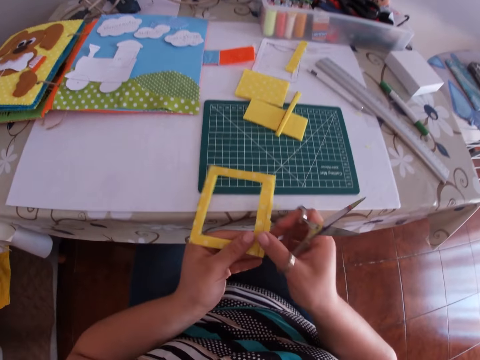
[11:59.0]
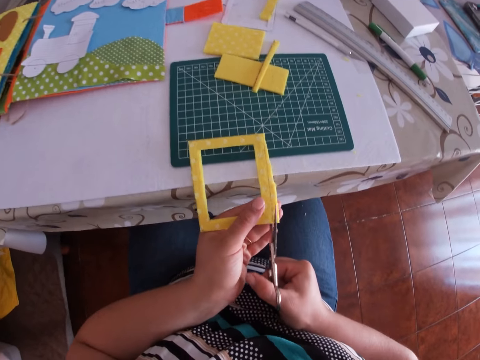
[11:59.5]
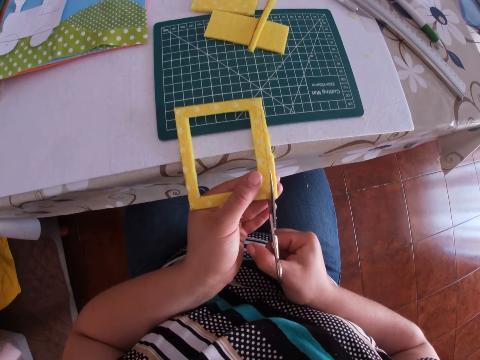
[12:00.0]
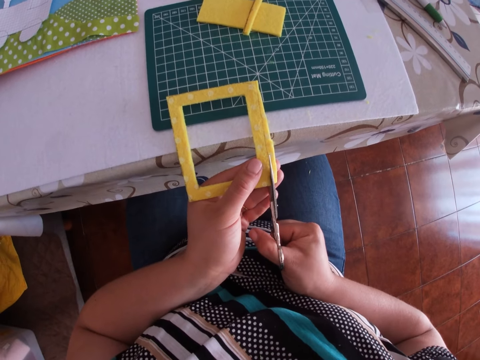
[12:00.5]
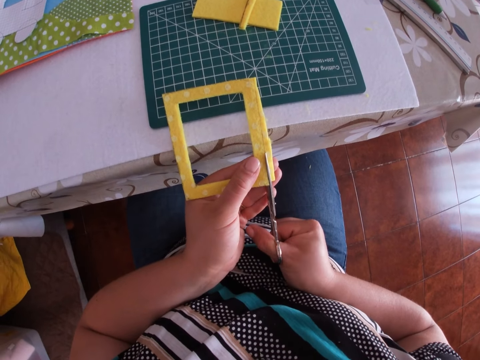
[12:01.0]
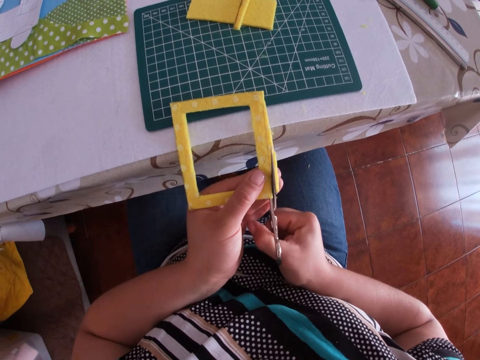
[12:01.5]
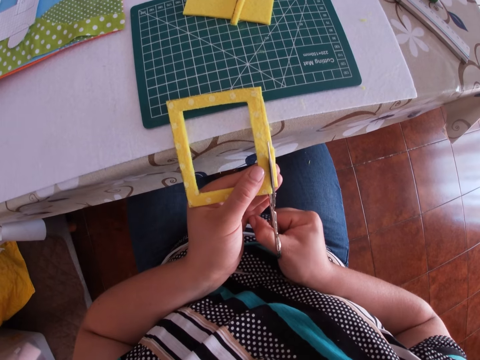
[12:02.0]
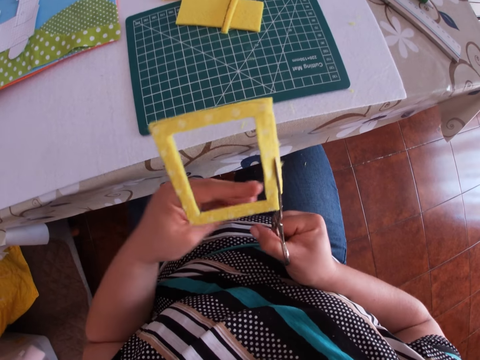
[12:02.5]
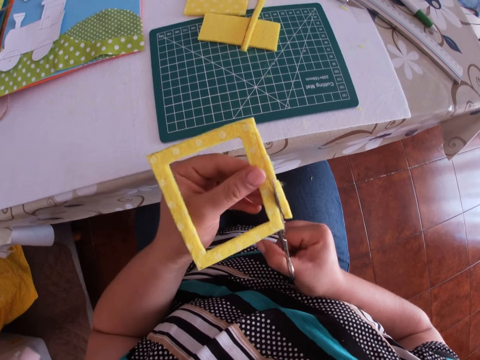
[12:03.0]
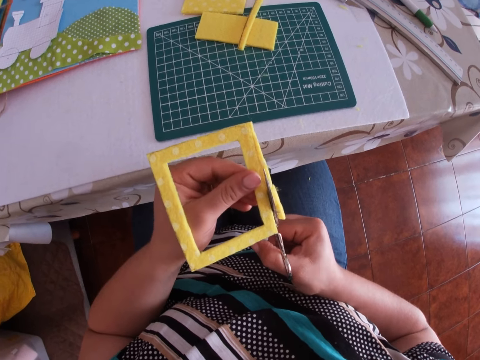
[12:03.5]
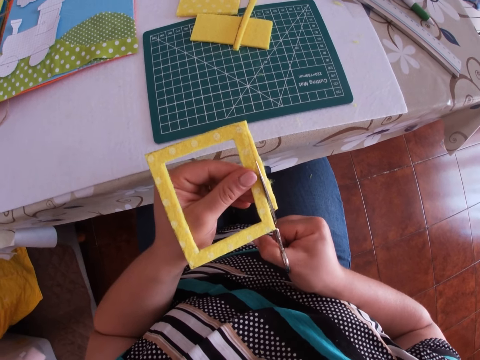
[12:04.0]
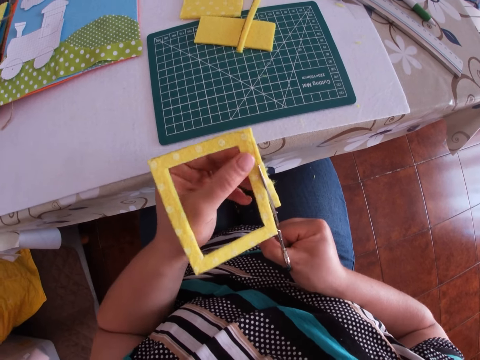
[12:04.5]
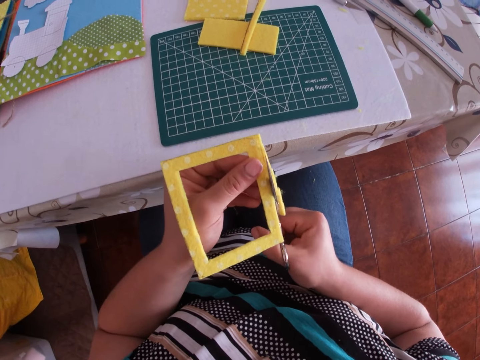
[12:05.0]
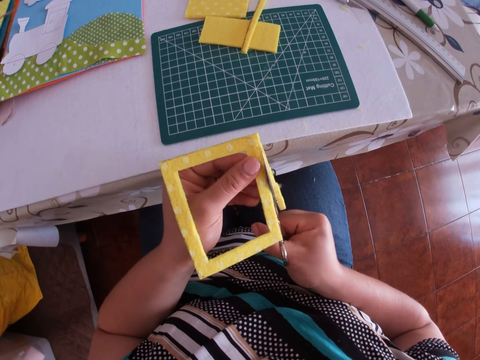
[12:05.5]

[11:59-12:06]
The camera wearer holds the eva foam with her right hand. She holds the eva foam with her left hand. She cuts the eva foam with the pair of scissors.

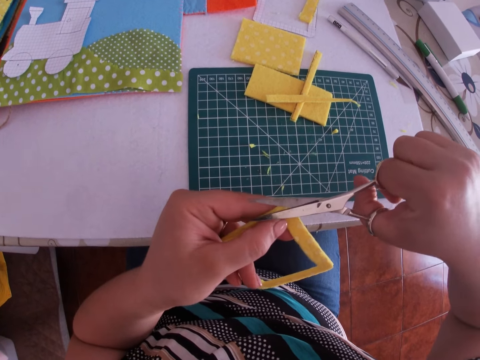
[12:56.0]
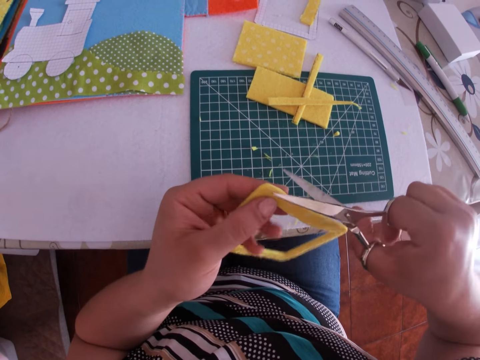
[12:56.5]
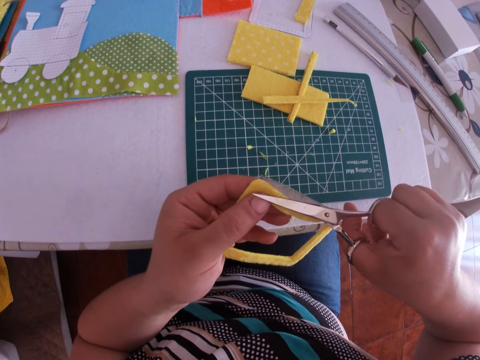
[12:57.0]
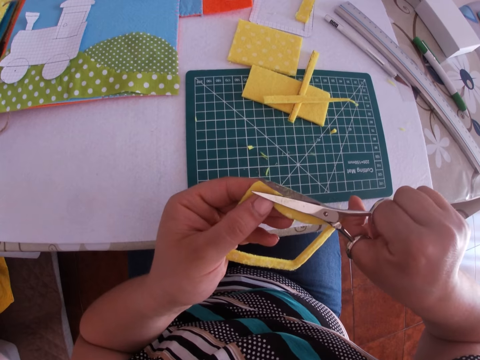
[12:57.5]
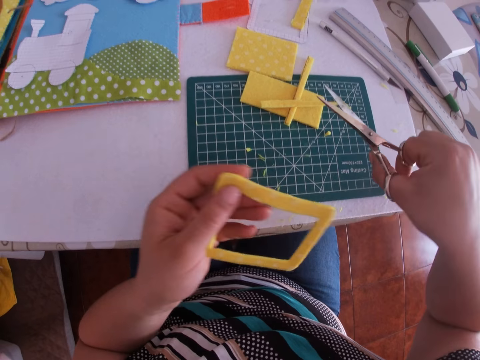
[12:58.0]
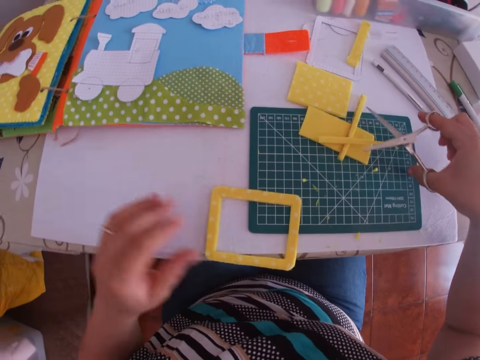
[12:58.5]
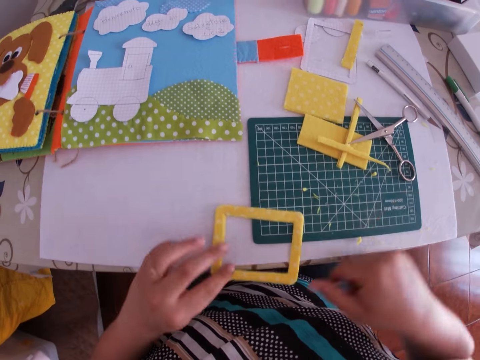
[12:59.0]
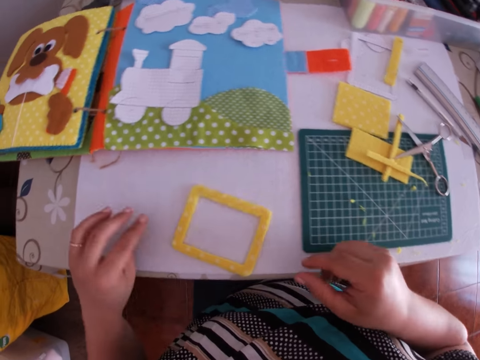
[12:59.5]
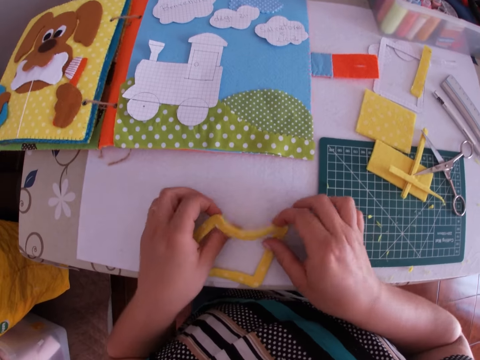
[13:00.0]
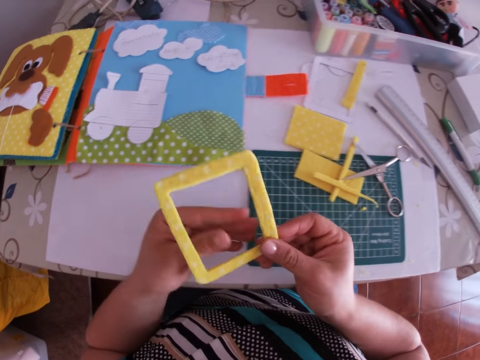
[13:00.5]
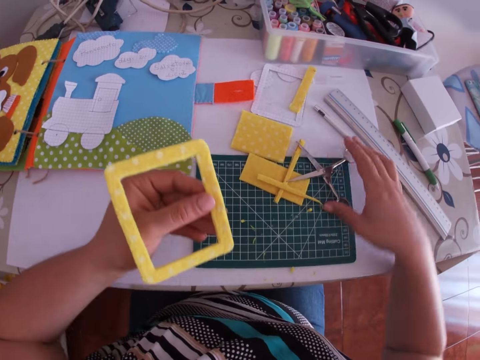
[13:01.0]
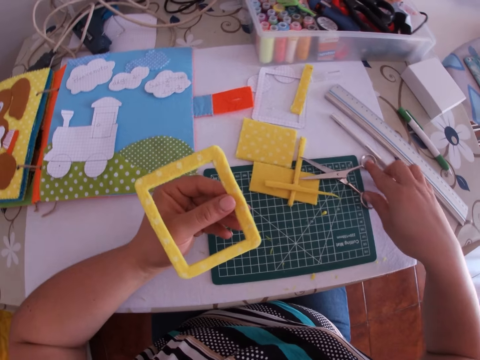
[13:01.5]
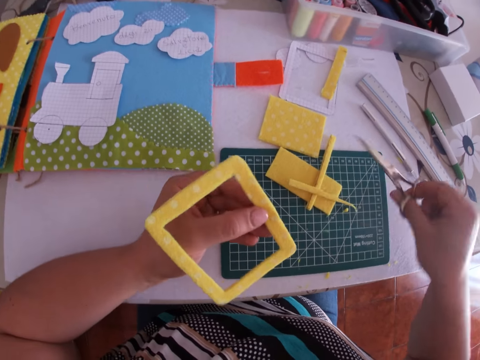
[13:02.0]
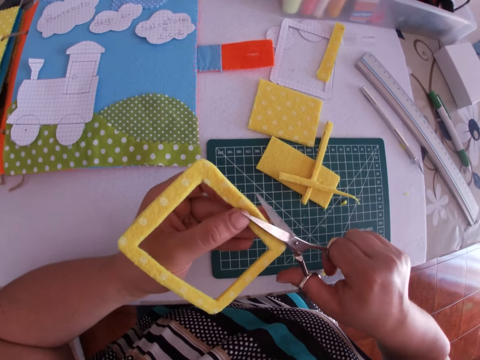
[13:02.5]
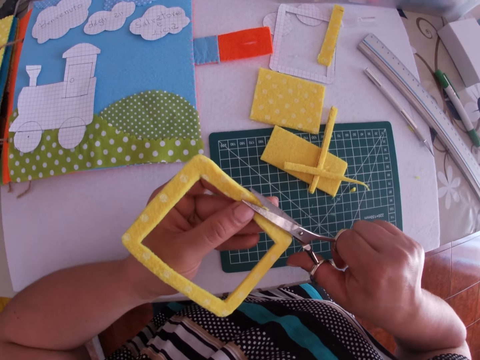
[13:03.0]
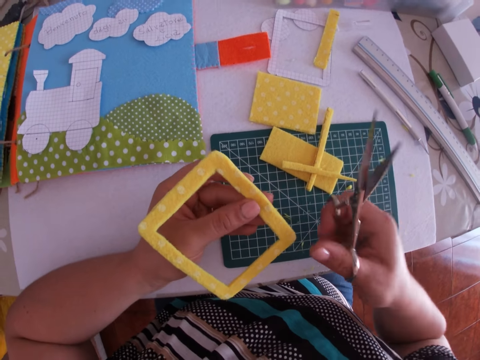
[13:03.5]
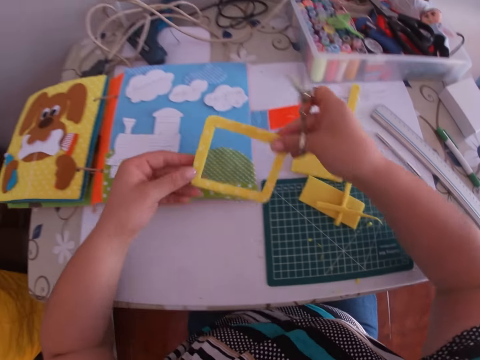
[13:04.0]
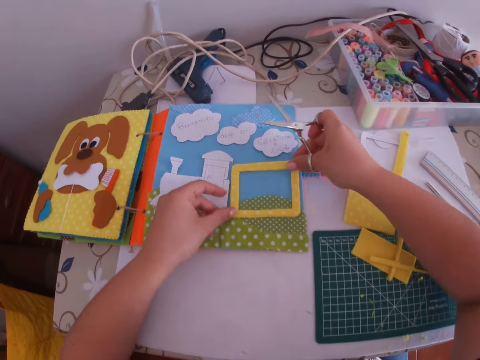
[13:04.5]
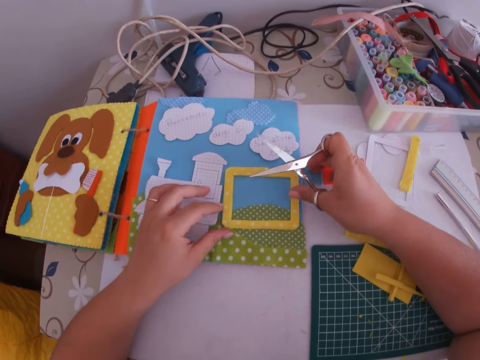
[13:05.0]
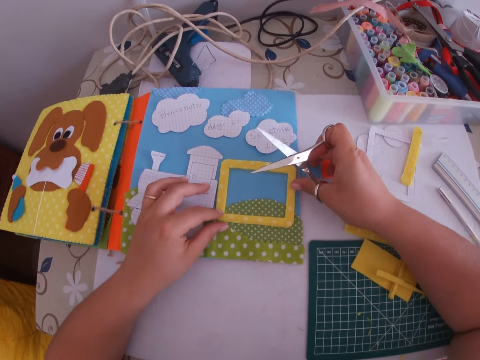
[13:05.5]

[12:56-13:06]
The camera wearer drops the eva foam on the work table with her left hand. She drops the pair of scissors on the work table with her right hand. She adjusts the eva foam on the work table with her left hand. She picks up the eva foam from the work table with both hands. She holds the eva foam with her left hand. She picks up the pair of scissors from the work table with her right hand. She cuts the eva foam with the pair of scissors. She places the eva foam on another eva foam on the work table with both hands.

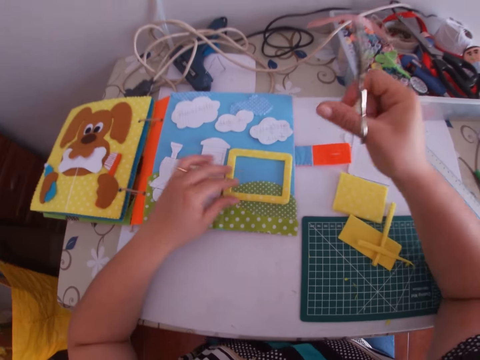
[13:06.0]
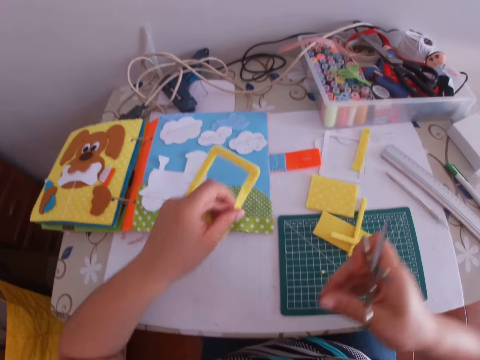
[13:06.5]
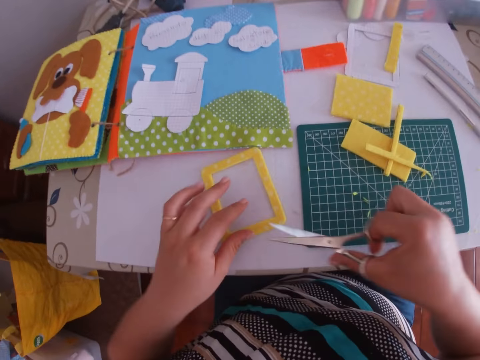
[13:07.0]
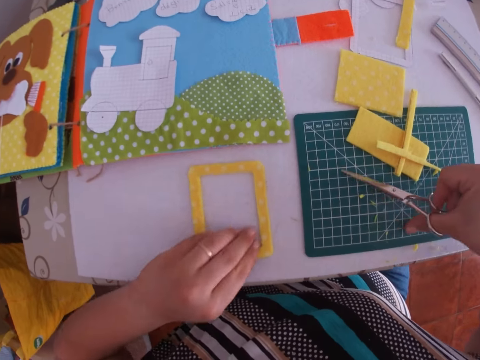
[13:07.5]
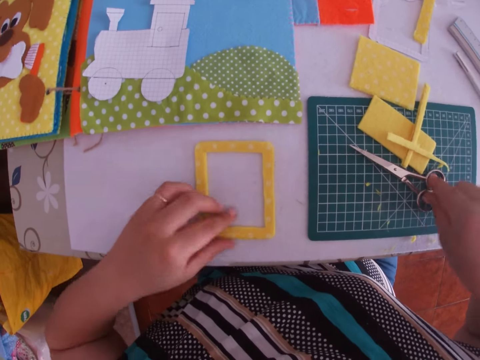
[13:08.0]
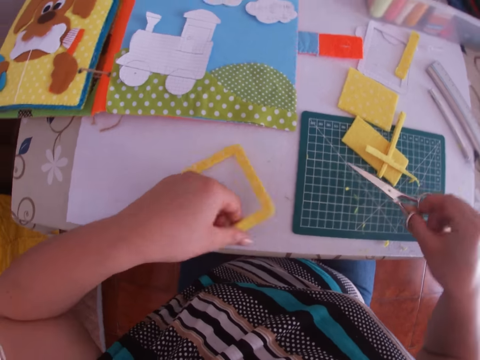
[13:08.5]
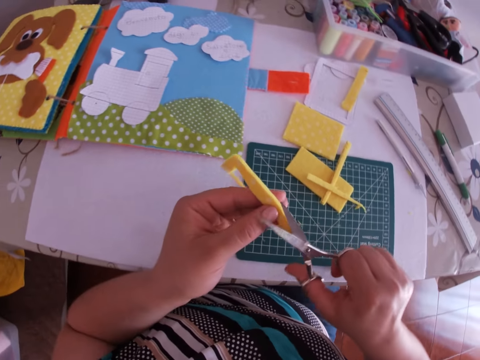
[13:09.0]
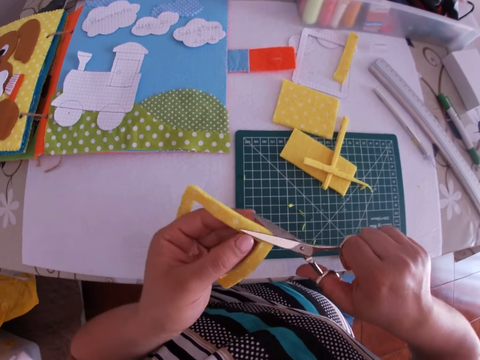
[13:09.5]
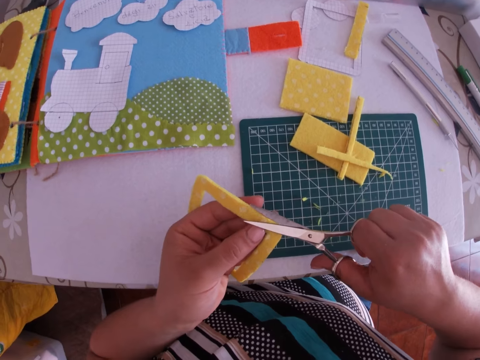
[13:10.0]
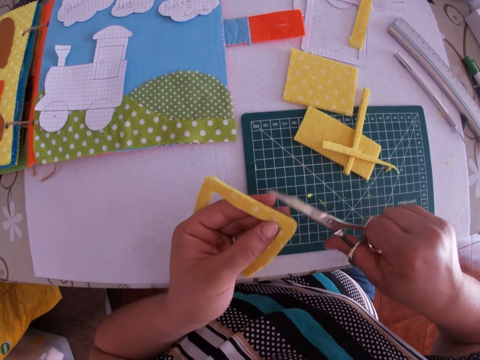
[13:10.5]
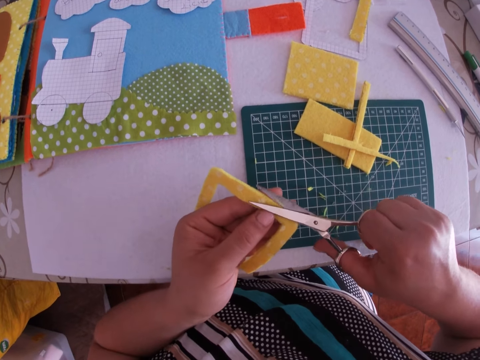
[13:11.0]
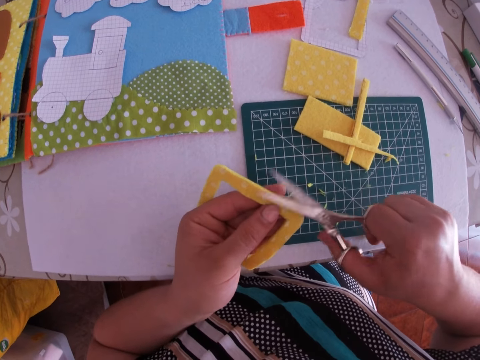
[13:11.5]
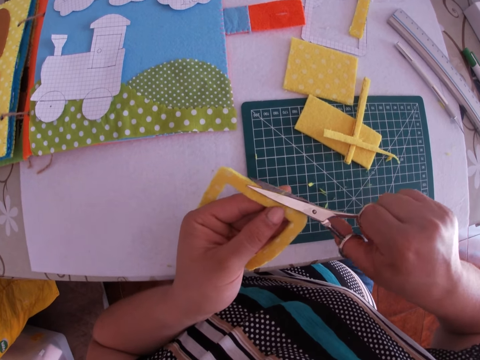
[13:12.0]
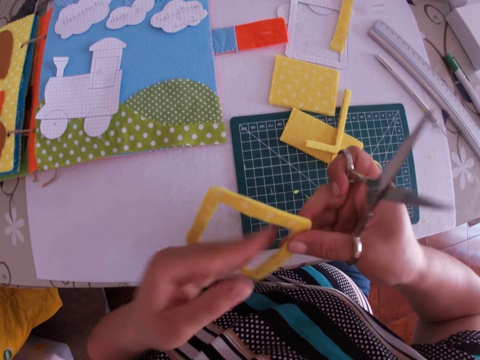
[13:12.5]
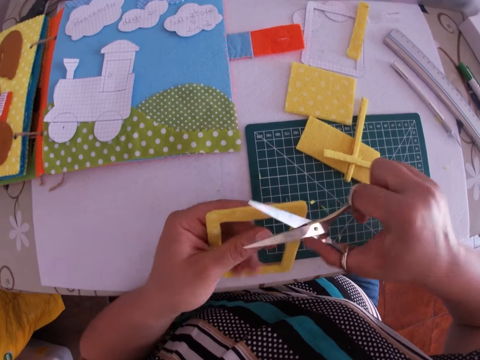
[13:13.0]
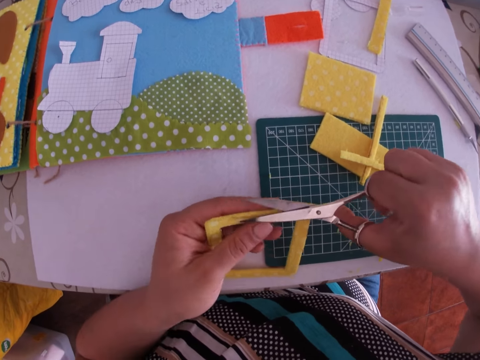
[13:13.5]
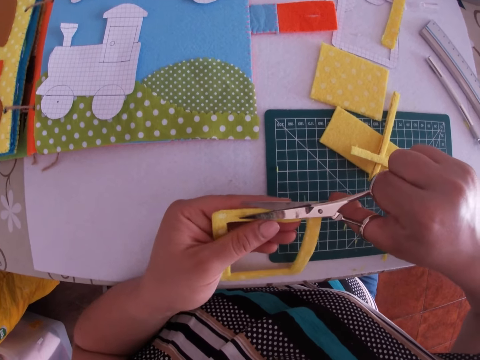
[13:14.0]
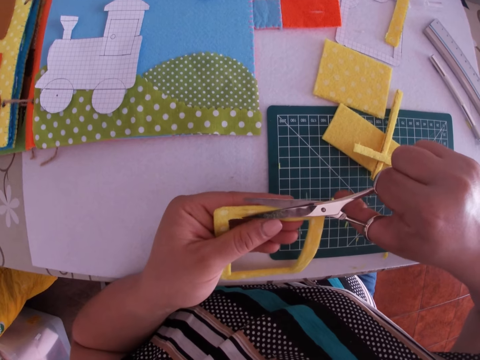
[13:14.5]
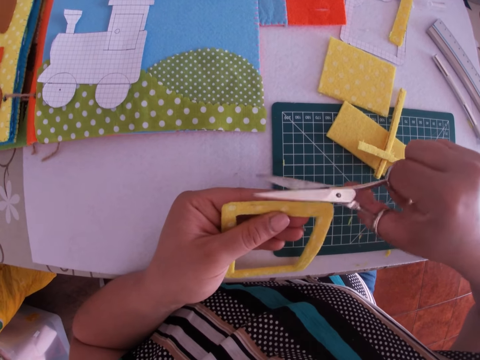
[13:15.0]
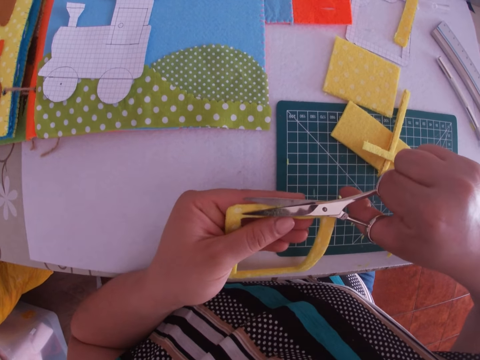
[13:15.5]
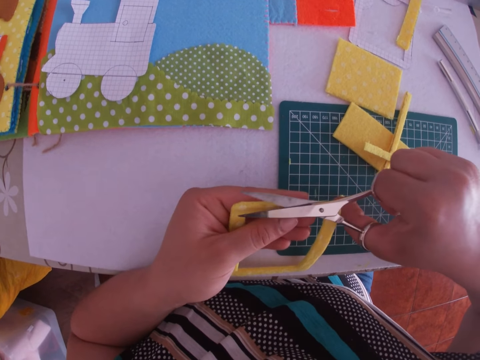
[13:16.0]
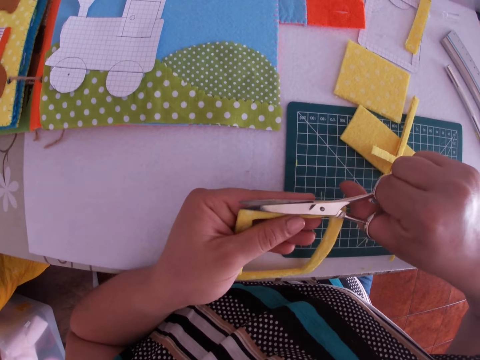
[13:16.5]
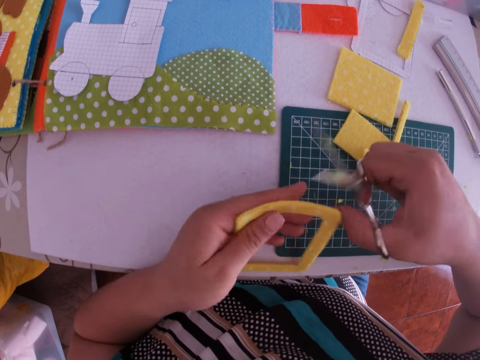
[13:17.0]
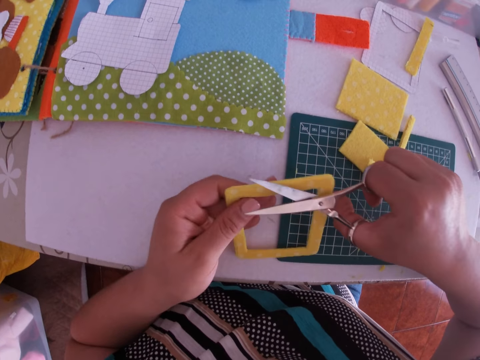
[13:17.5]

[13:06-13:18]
The camera wearer picks the eva foam or sponge craft with her left hand. She places the eva foam on the work table with her left hand, and places the pair of scissors on the work table with her right hand. She picks the sponge craft. She picks the pair of scissors from the work table with her right hand, and cuts the eva foam with the pair of scissors.
